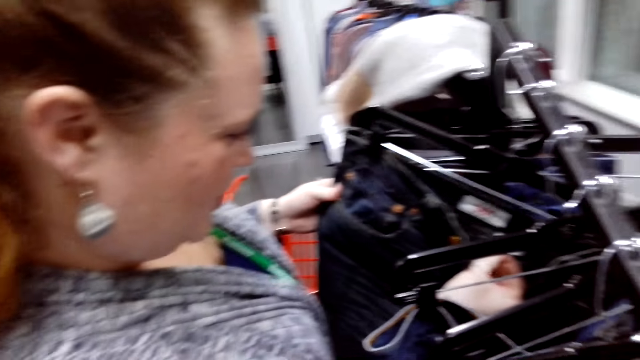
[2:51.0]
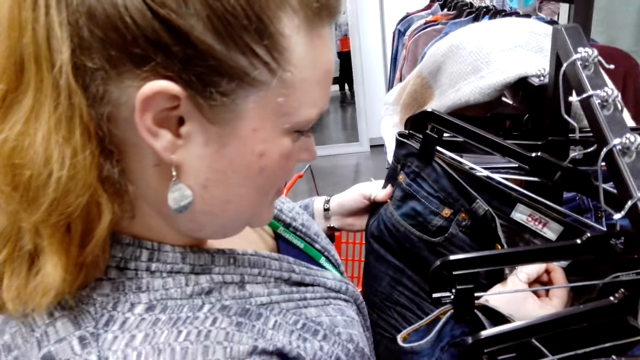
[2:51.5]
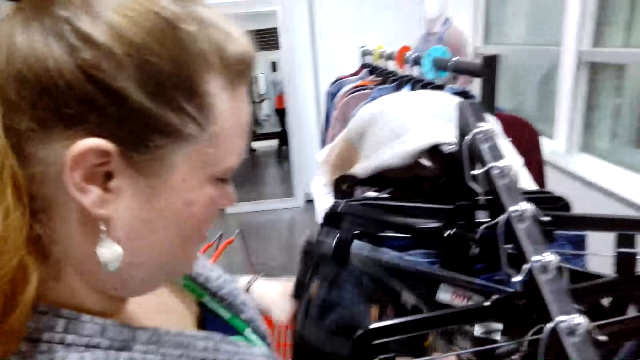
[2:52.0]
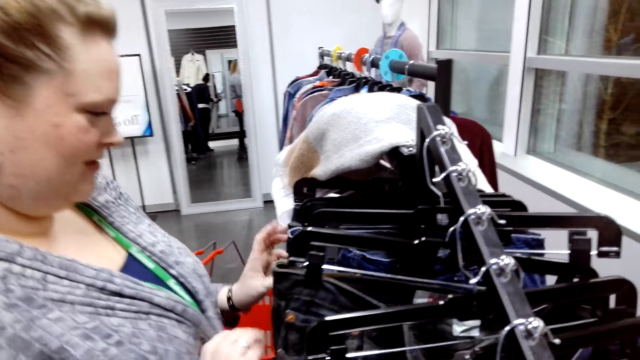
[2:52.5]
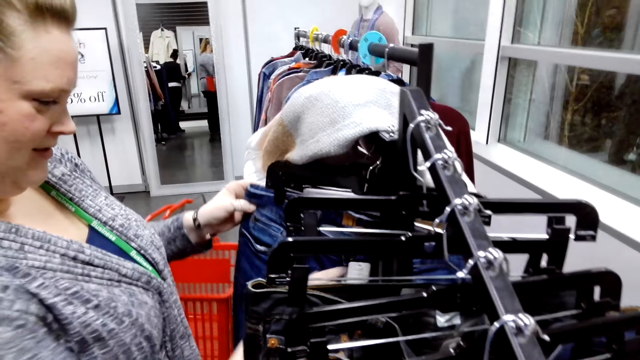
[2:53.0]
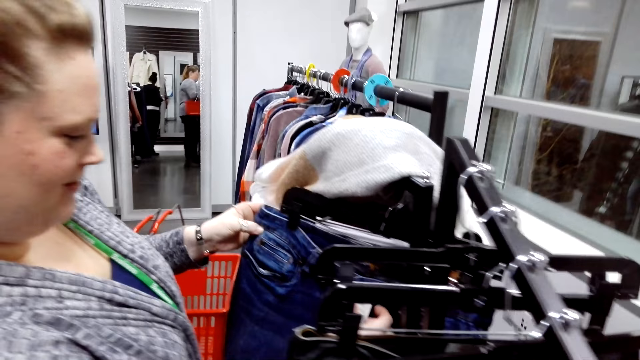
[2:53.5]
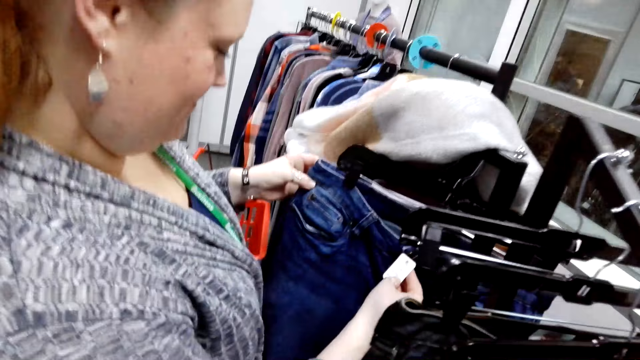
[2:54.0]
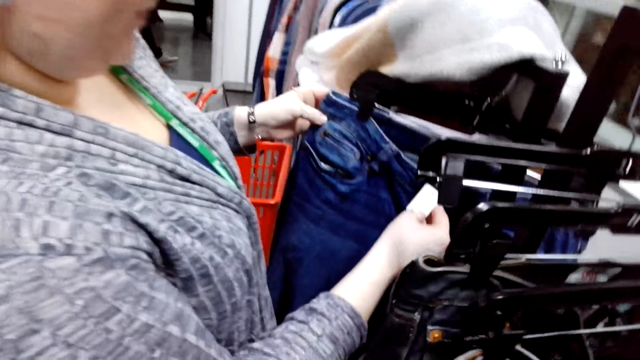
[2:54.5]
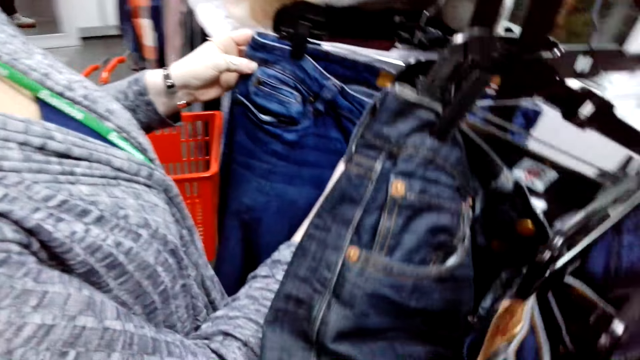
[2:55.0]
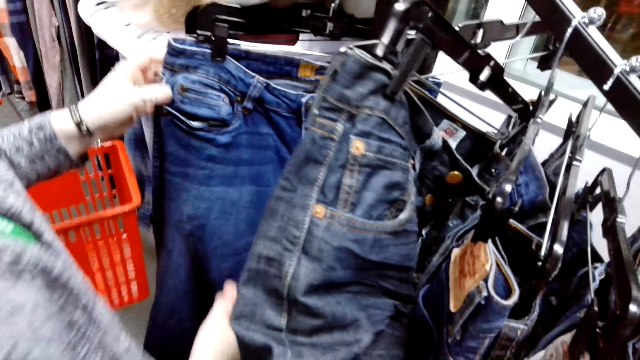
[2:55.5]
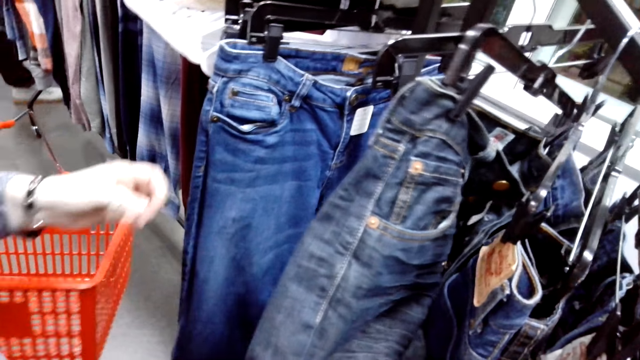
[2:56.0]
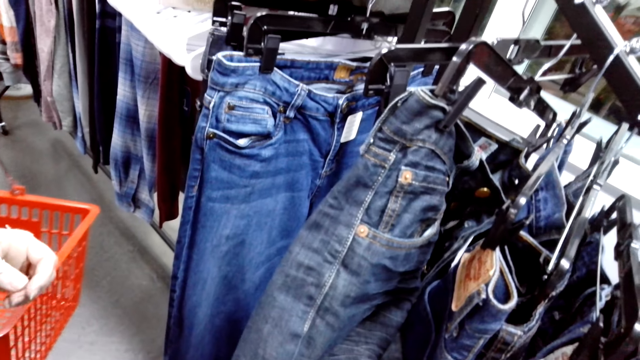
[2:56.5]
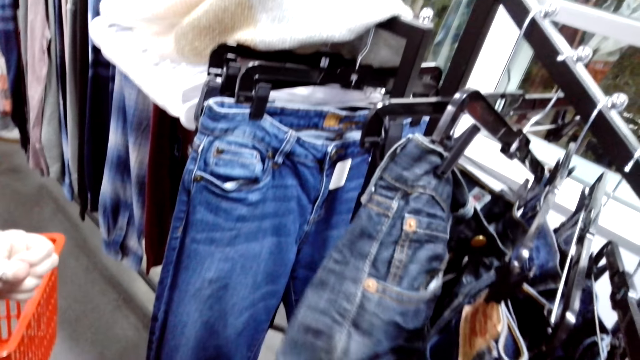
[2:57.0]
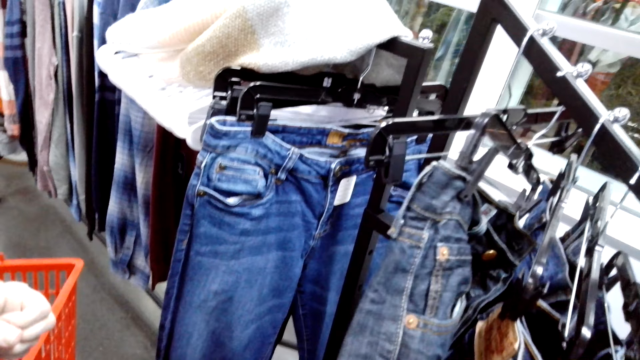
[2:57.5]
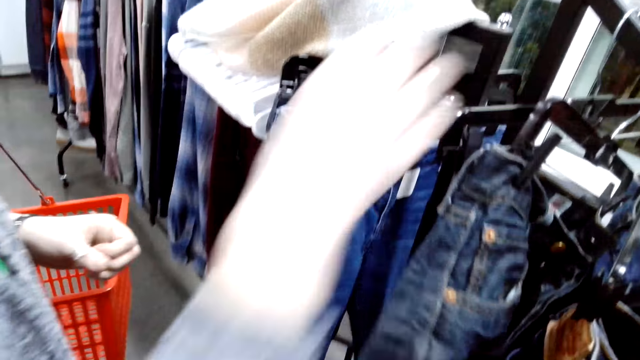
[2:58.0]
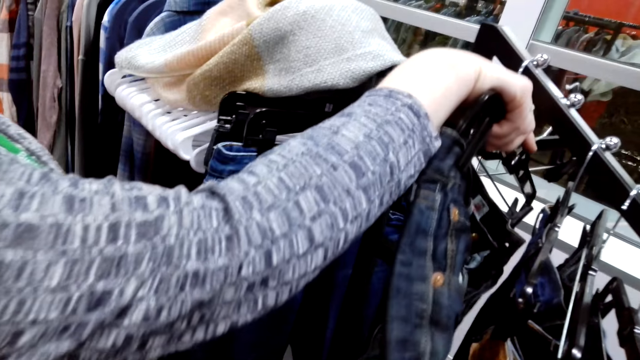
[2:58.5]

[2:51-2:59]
A woman looks at the jeans. The camera wearer talks. The woman touches trousers. The camera wearer holds the jeans.

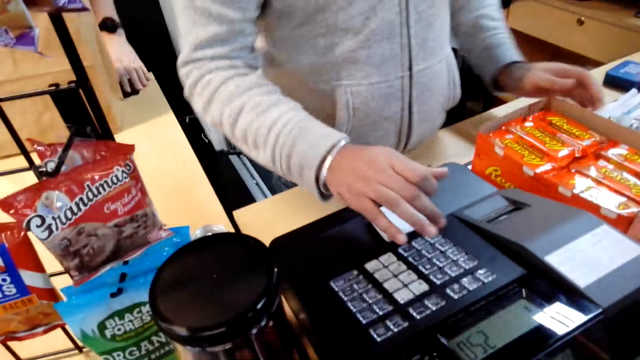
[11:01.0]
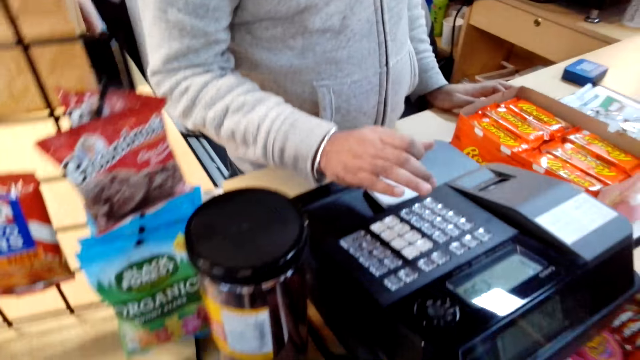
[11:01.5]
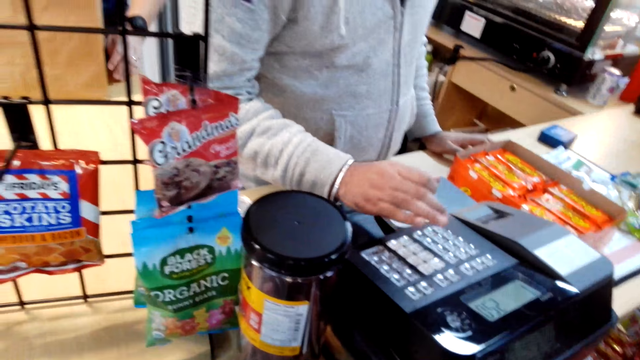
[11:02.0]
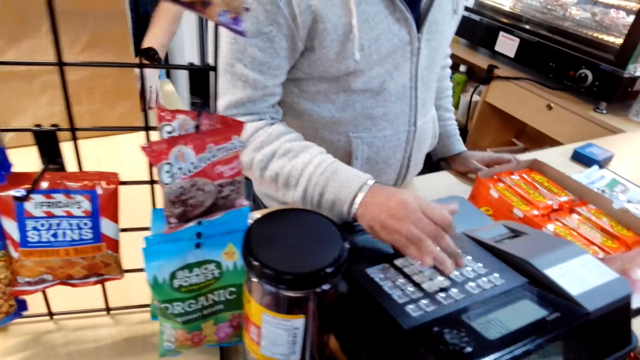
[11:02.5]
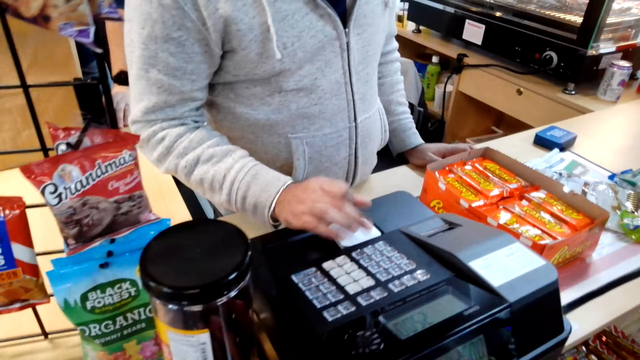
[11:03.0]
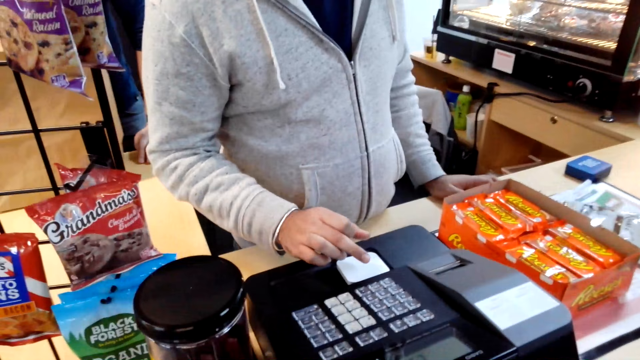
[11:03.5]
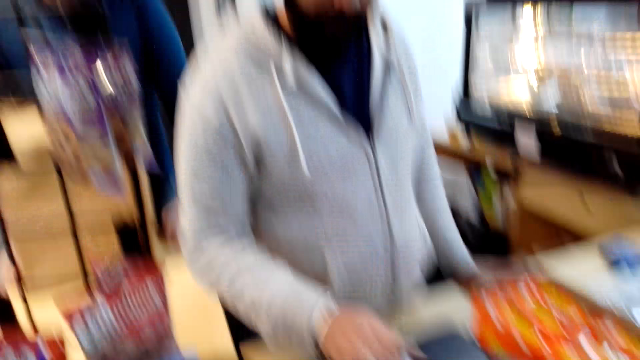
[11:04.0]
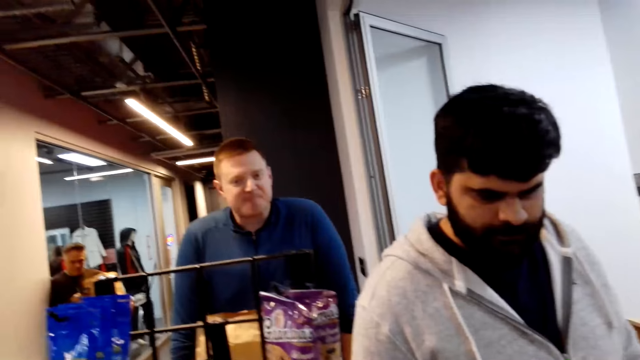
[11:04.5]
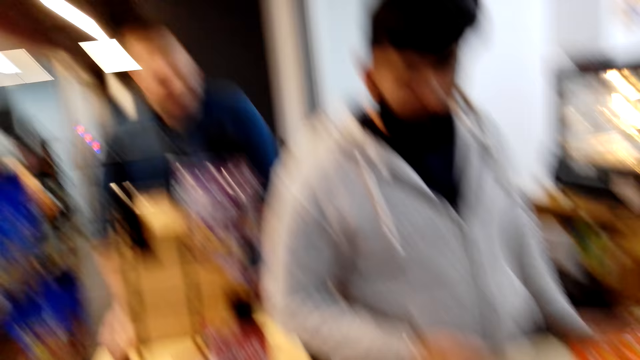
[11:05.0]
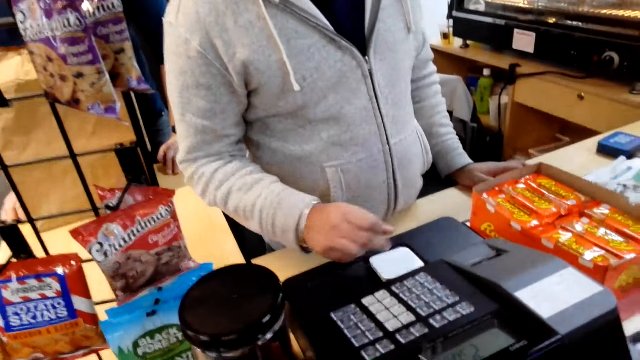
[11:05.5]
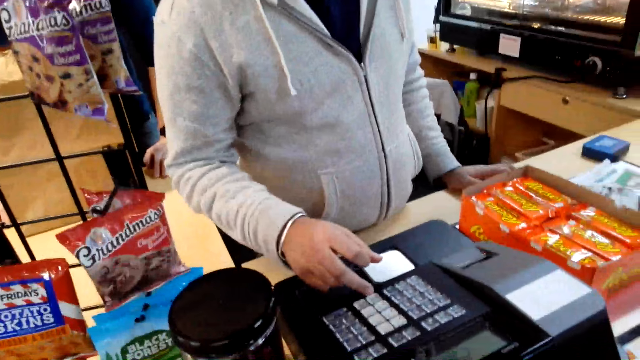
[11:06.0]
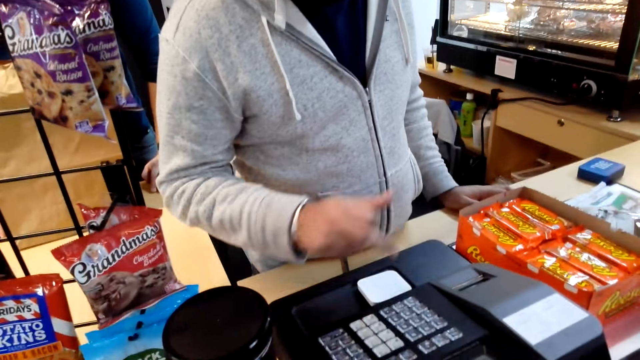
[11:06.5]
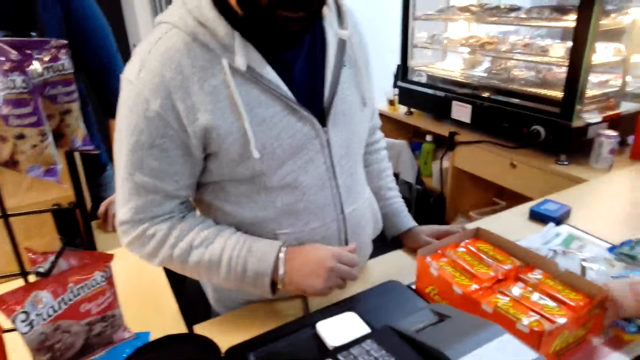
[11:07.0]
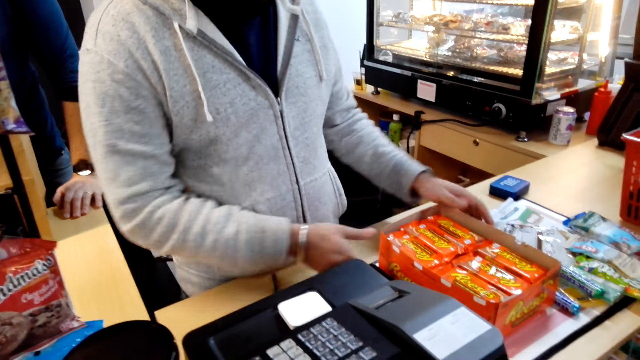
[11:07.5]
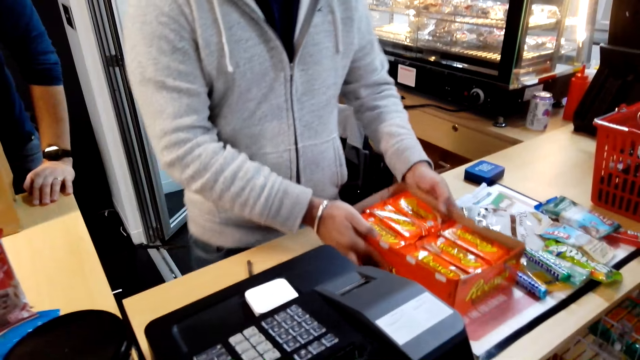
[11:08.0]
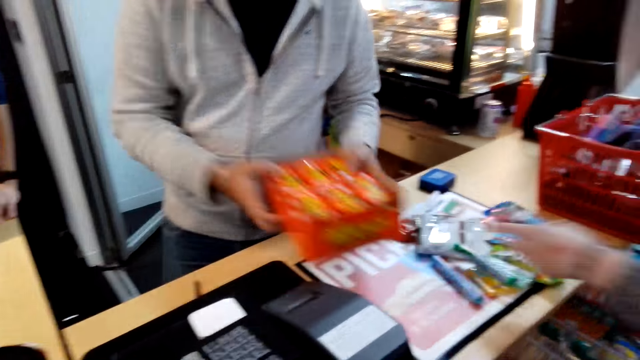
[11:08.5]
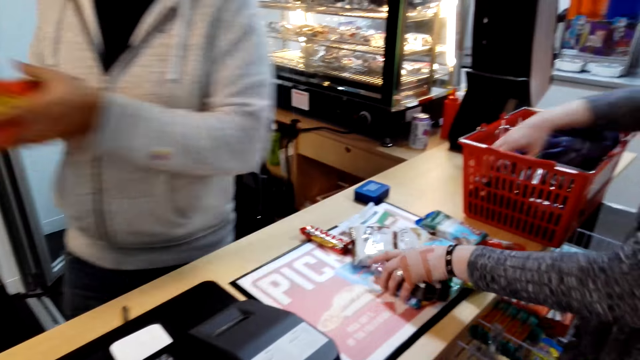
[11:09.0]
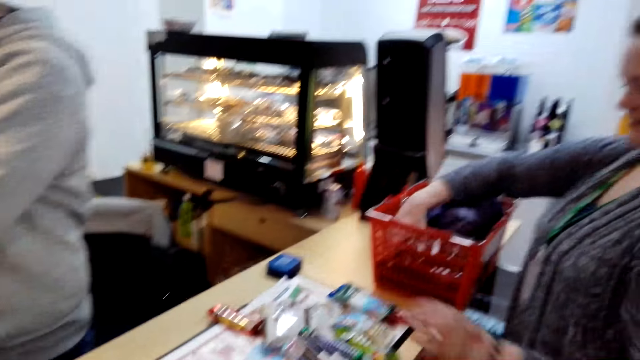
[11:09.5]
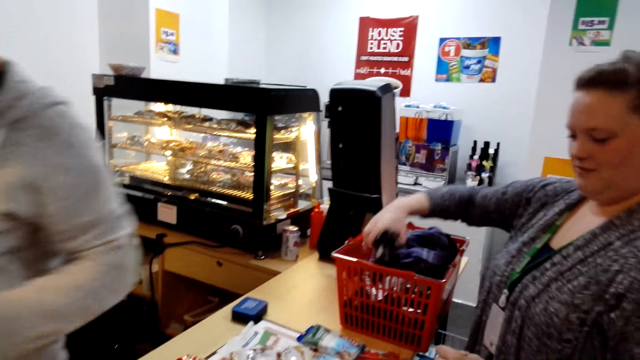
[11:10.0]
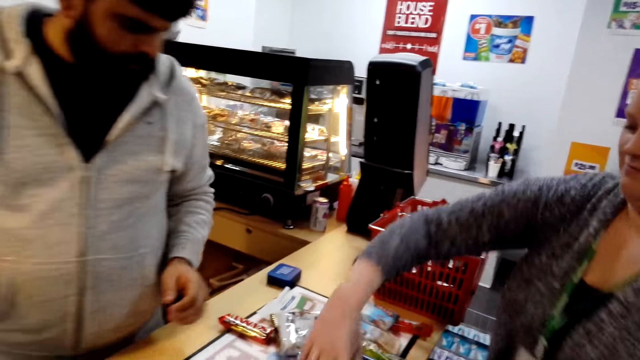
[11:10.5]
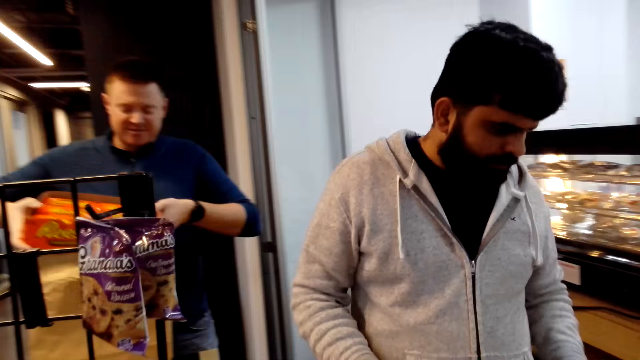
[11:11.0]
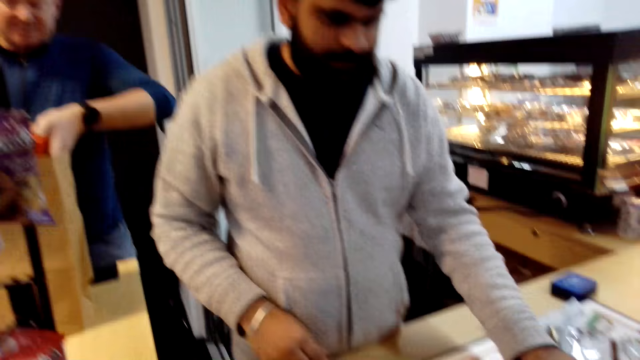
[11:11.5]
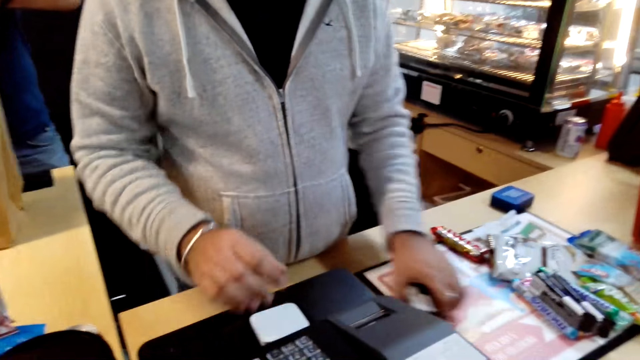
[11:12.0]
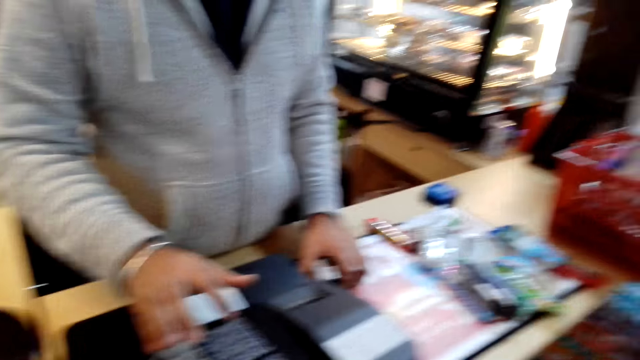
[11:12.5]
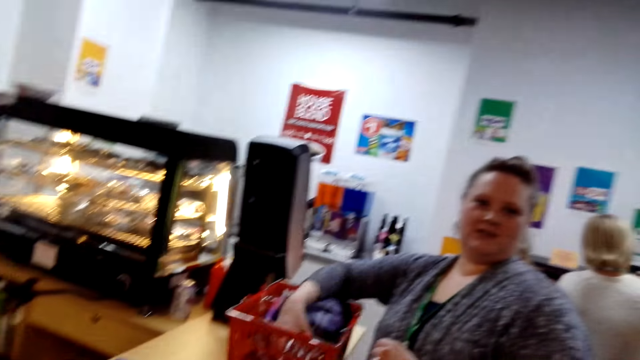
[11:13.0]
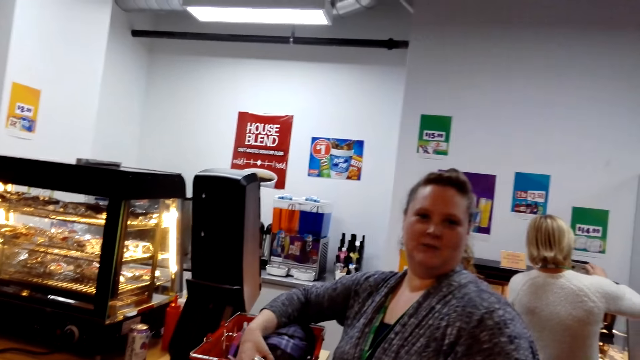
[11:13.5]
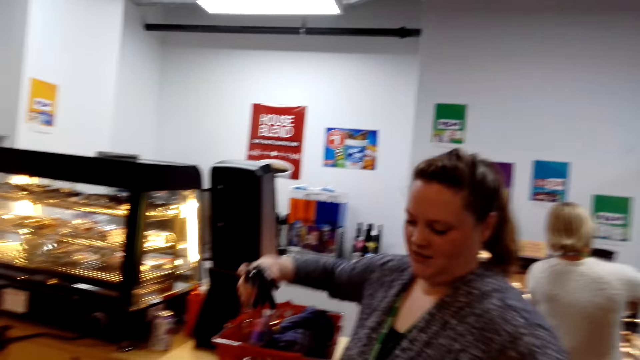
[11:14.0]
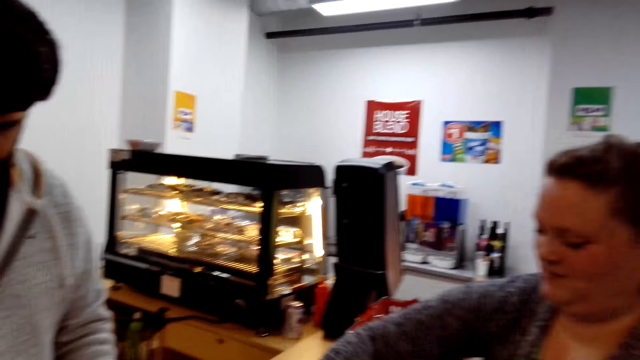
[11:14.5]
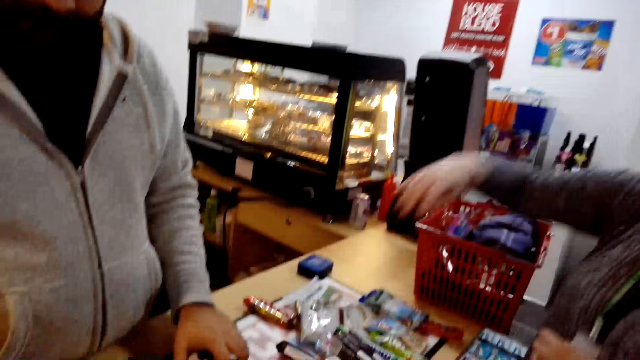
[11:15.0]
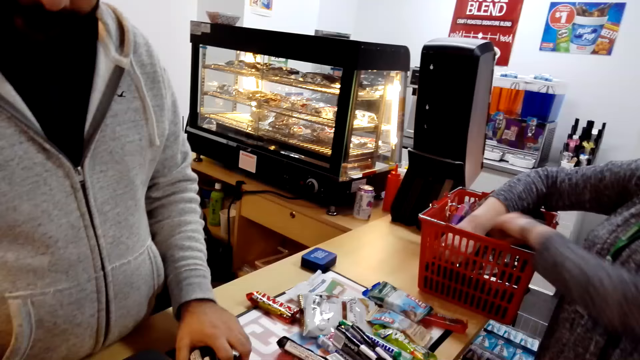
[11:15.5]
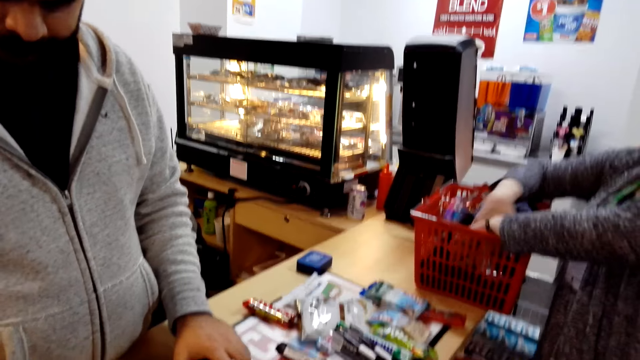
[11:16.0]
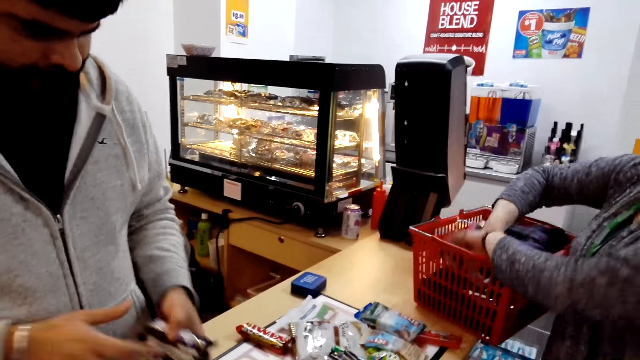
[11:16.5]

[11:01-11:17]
A man presses the counter machine. A woman talks. The camera wearer dialogues with the man. They talk. The woman puts shopping on the counter. The man presses the counter machine. The camera wearer looks at the woman. The woman talks to the camera wearer. The camera wearer dialogues with the woman. The woman removes shopping from the shopping carrier.
